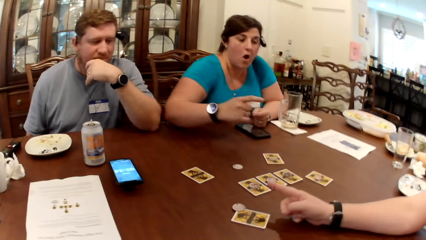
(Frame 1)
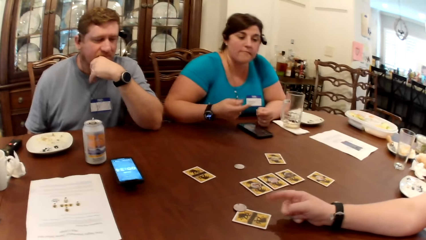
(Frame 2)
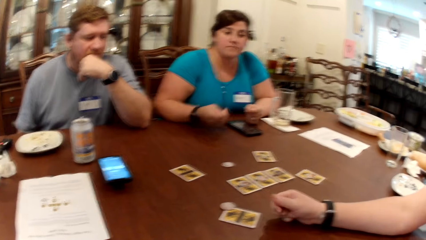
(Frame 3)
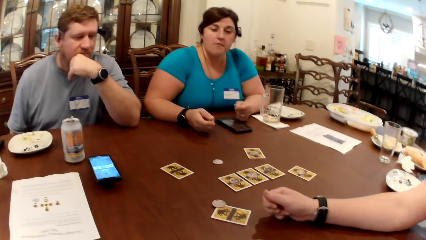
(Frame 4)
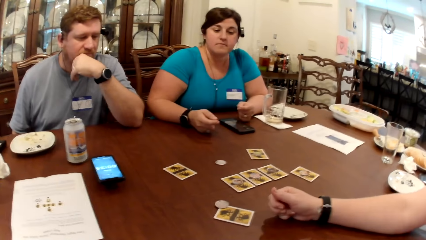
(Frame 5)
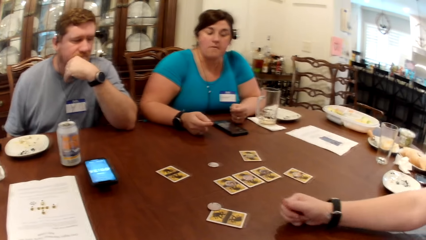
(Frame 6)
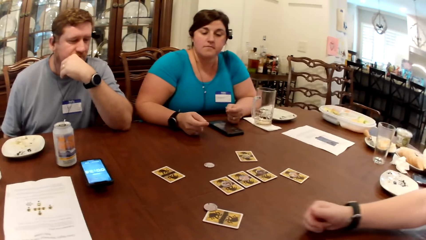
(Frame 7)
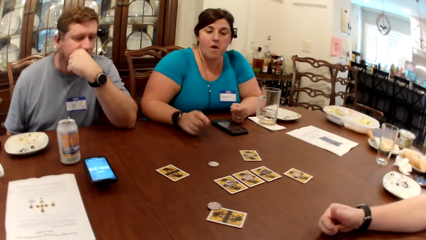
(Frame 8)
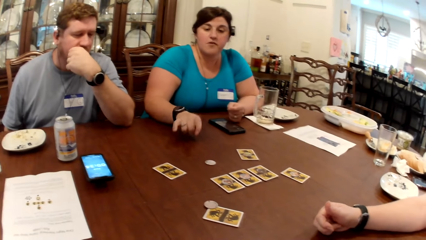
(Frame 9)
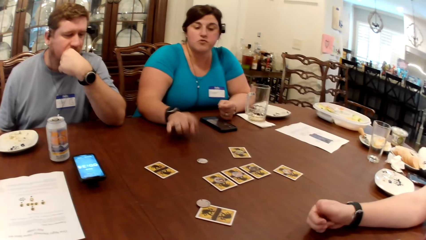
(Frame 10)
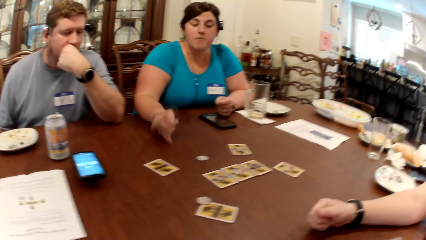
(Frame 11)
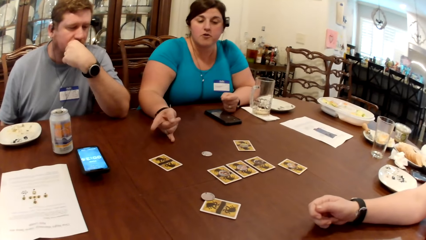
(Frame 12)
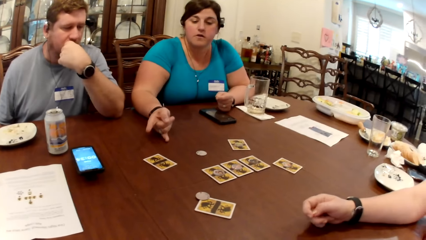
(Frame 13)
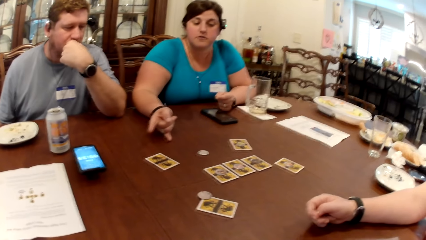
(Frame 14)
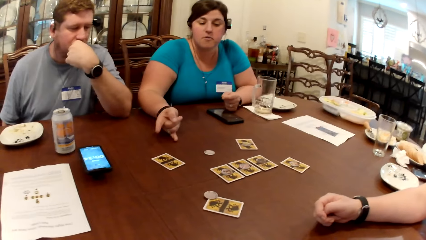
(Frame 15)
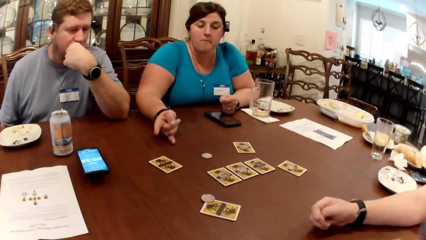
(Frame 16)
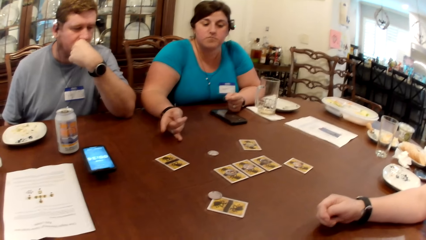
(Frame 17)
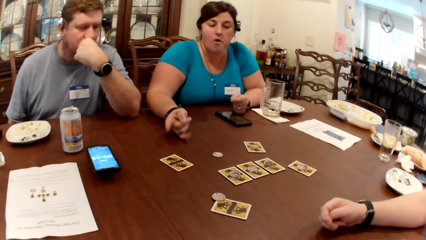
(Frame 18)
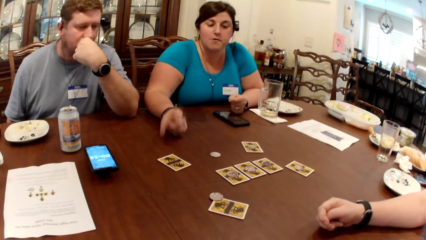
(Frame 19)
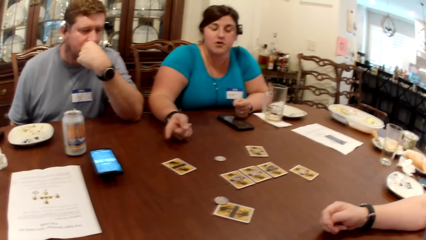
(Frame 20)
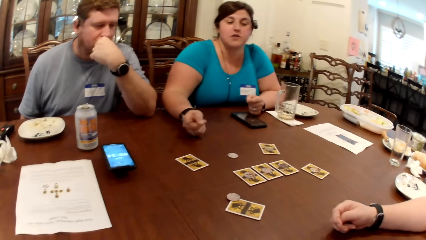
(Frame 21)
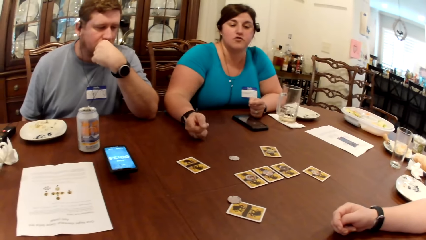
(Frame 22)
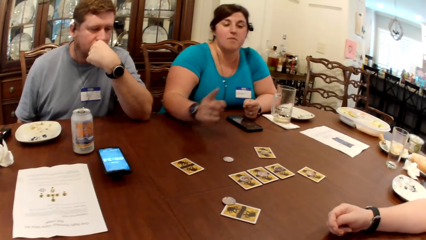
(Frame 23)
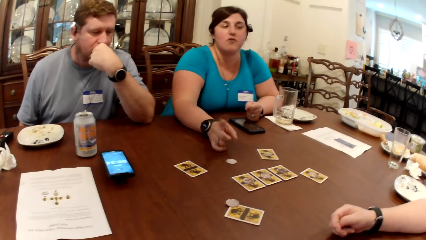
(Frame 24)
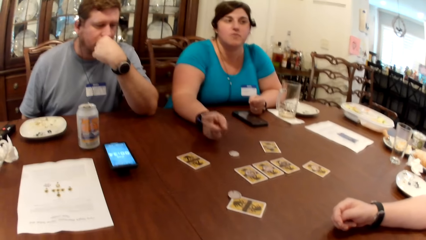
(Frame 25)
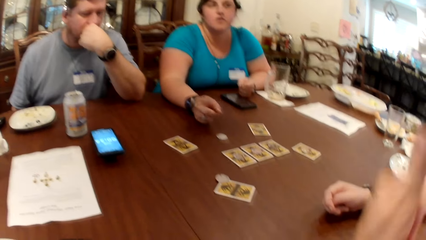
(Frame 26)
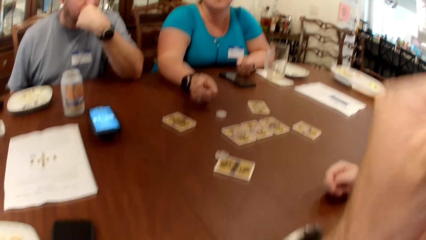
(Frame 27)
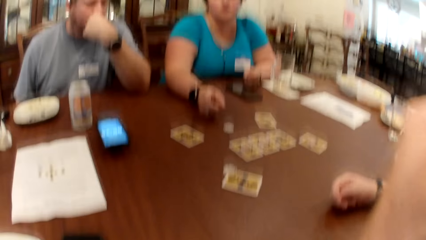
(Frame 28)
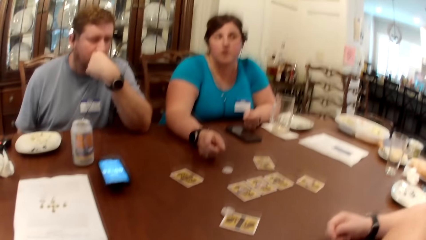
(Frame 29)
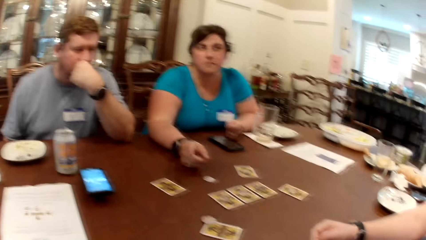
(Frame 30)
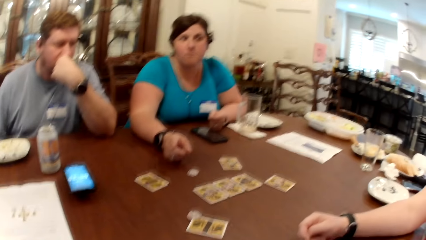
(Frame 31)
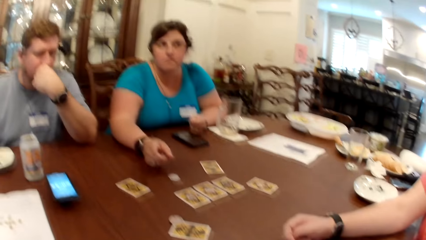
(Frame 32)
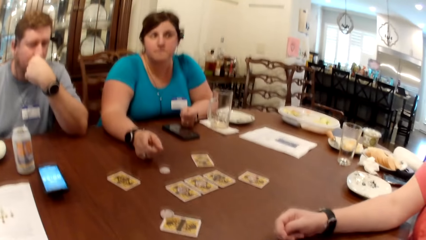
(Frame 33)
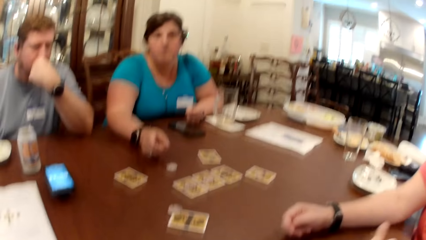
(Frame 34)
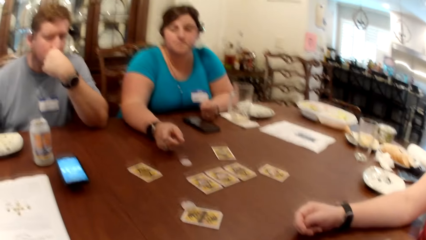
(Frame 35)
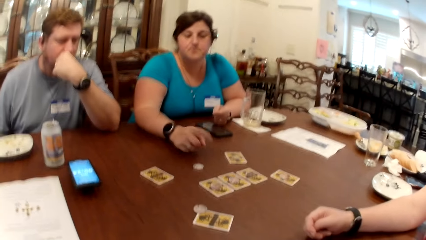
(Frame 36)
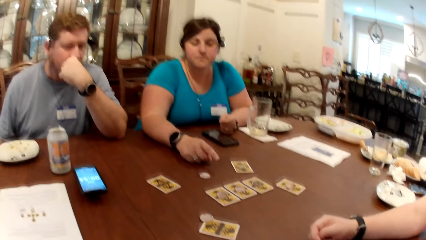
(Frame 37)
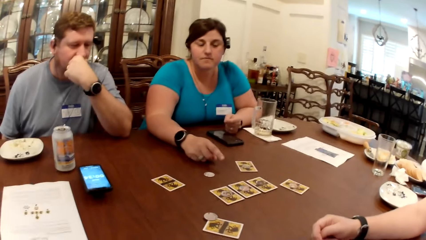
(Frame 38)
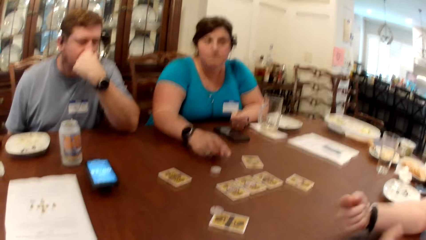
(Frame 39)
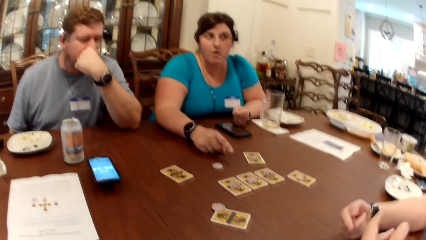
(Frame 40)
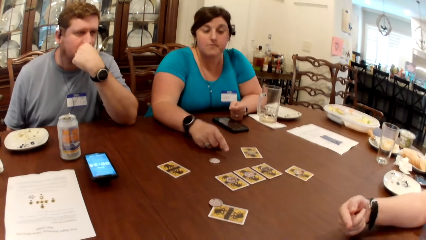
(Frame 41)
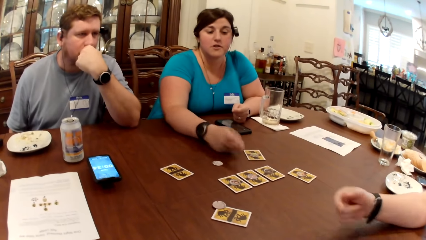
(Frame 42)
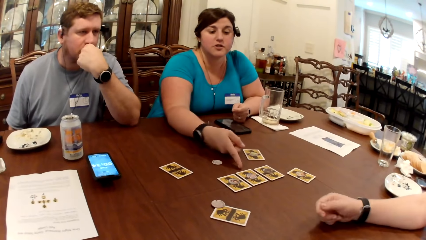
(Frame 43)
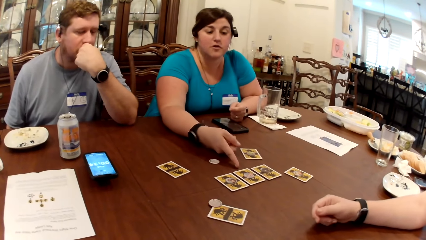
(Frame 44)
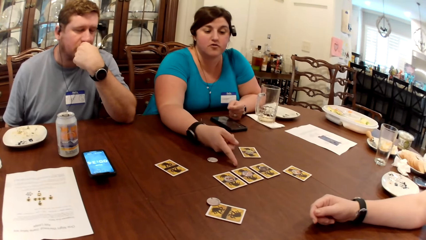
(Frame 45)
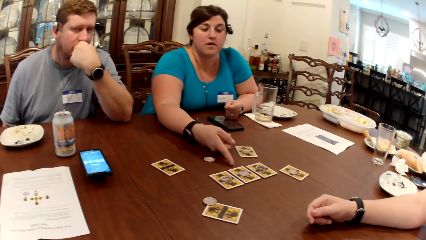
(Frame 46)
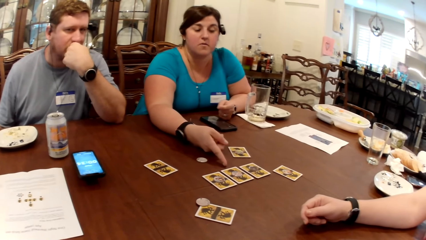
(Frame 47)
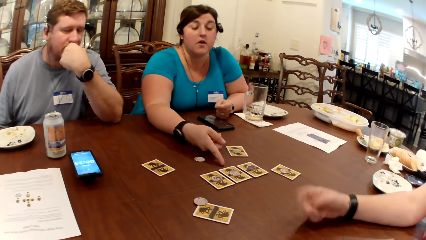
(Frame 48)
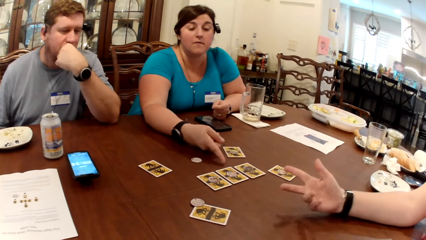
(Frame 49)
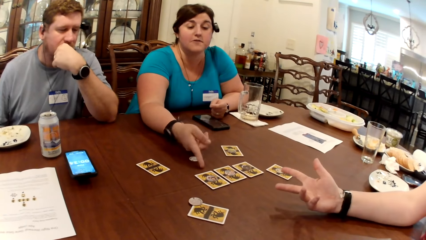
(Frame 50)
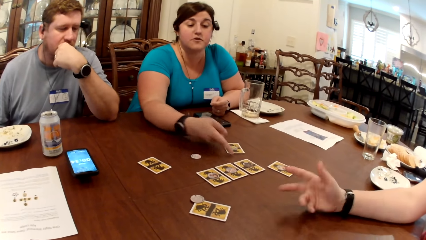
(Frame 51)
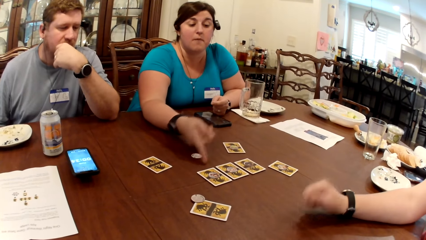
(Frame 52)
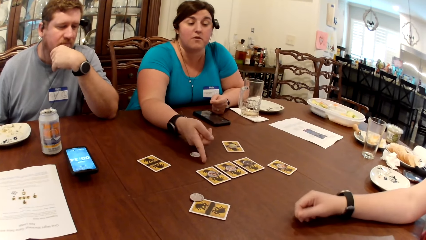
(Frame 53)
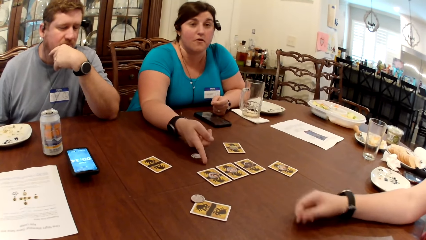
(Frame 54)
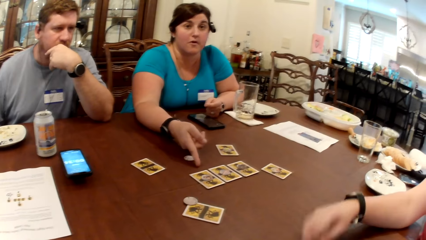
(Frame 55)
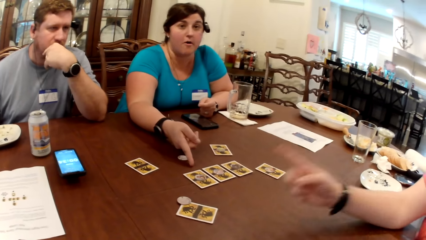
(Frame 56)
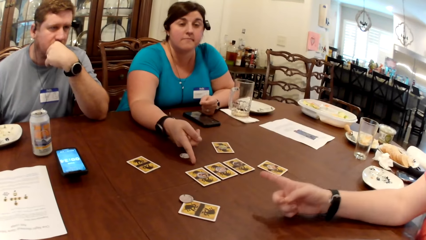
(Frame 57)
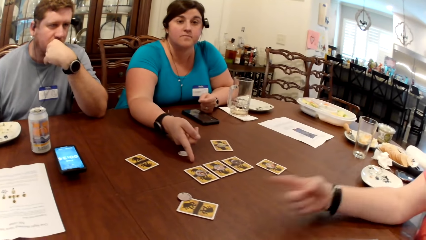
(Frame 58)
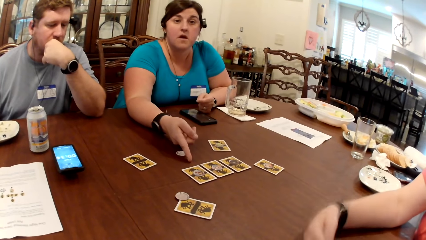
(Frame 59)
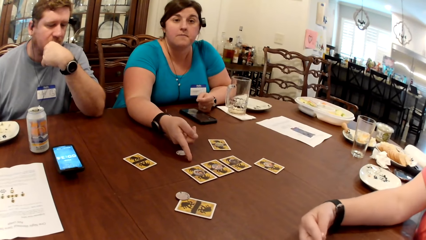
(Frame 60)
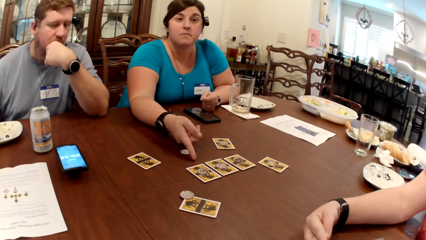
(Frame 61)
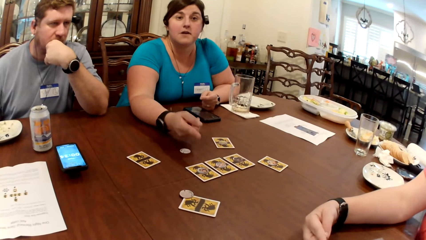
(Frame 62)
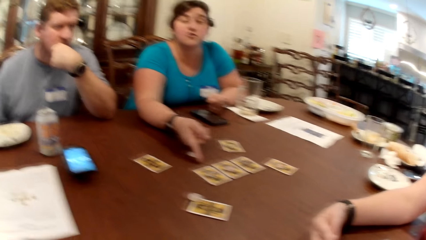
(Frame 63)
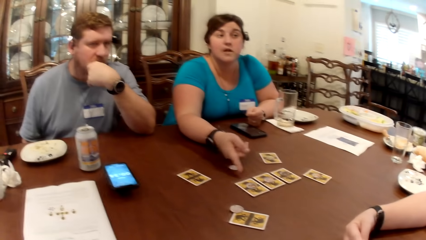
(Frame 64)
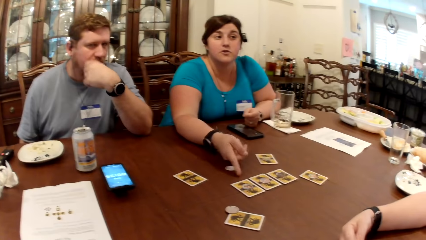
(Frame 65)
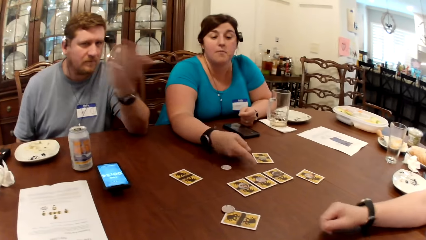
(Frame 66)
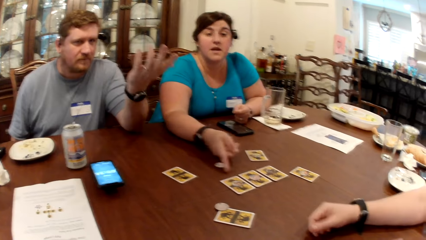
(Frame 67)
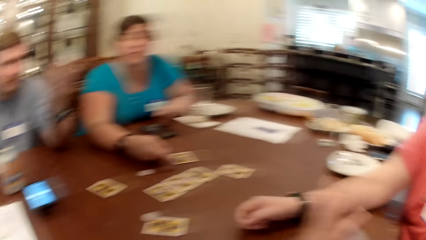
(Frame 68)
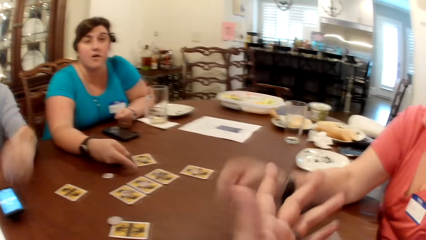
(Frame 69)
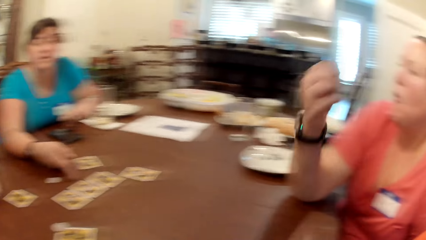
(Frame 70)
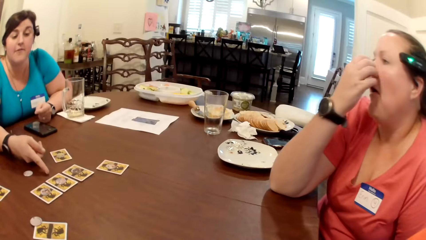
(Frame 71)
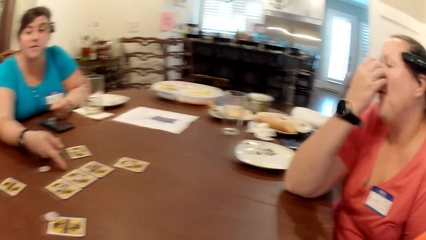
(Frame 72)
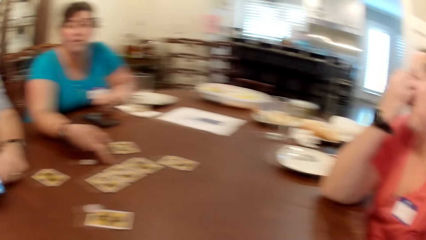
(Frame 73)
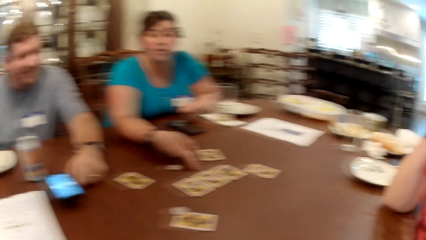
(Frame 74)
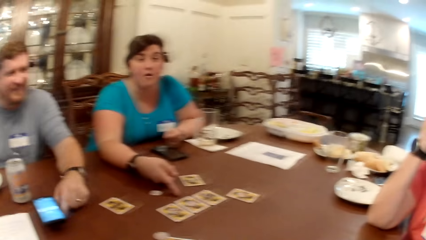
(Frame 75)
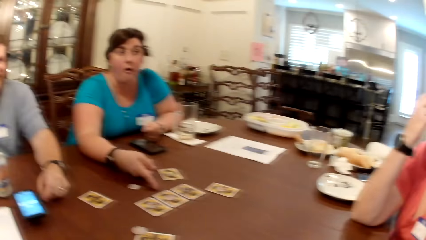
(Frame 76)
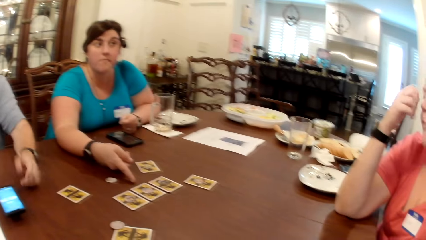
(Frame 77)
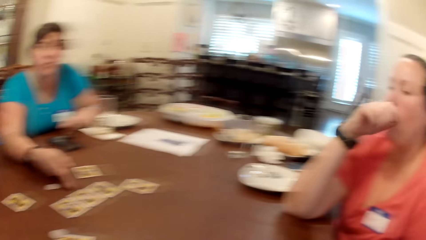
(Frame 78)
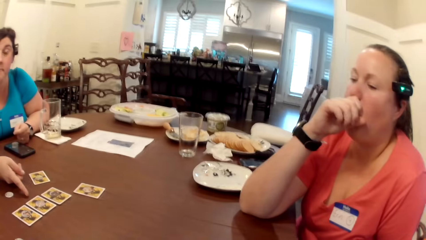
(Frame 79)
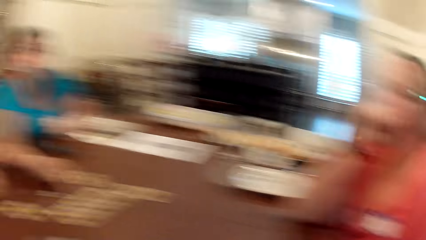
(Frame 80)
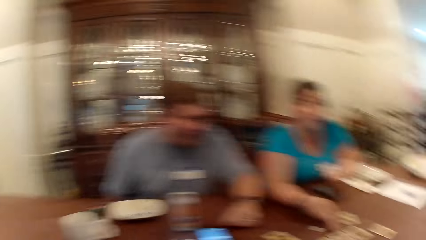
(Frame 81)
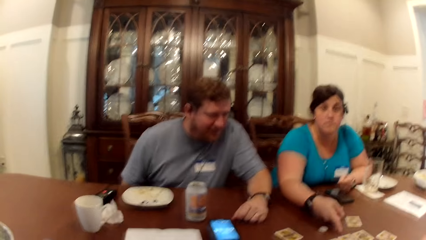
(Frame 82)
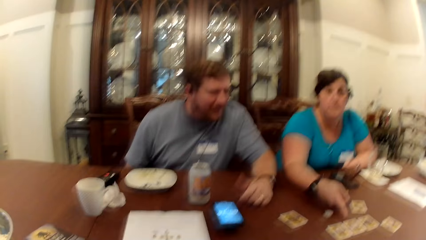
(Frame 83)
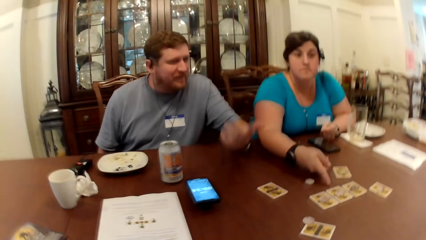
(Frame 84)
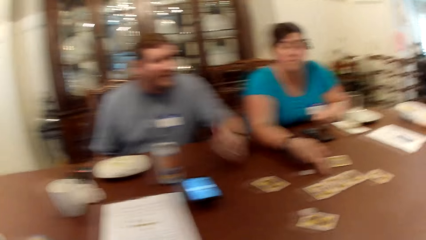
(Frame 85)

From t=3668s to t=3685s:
The woman interacts with the group of people and makes gestures. The camera wearer interacts with the group of people.
